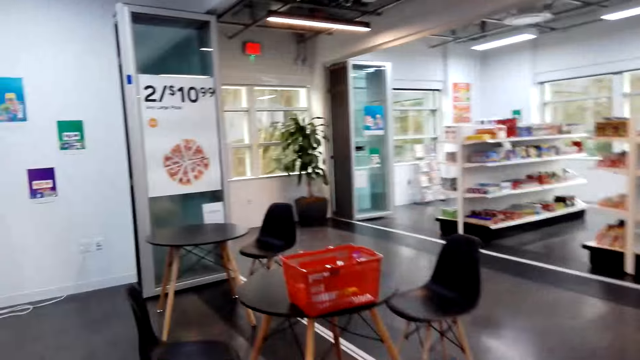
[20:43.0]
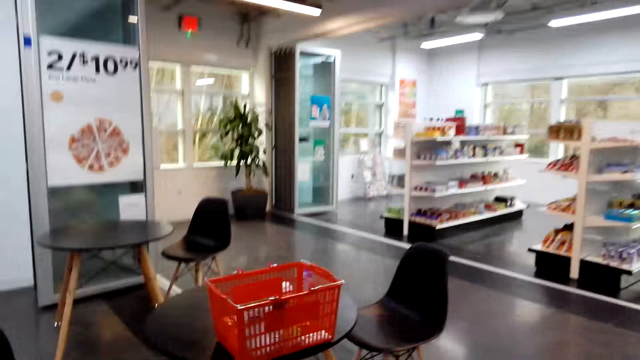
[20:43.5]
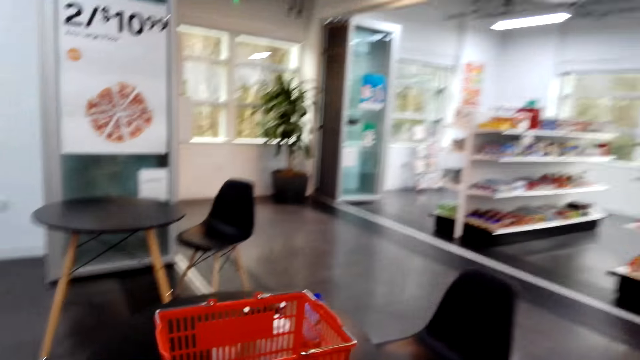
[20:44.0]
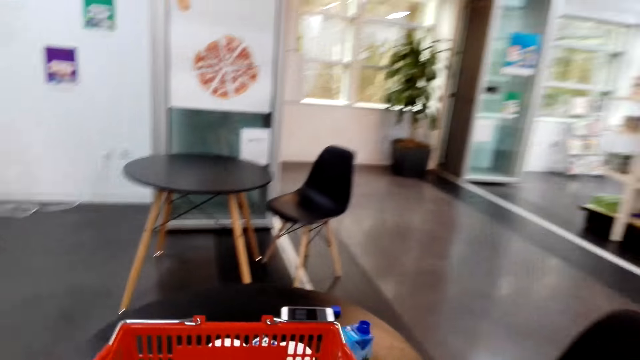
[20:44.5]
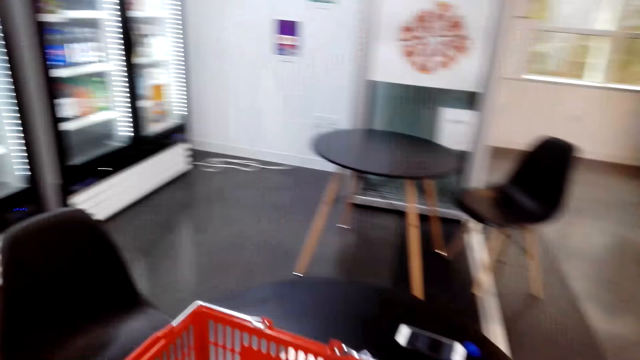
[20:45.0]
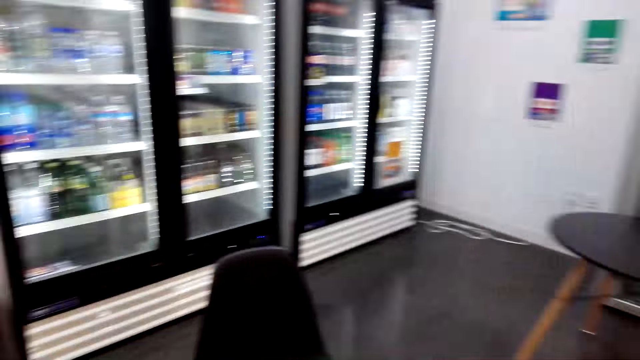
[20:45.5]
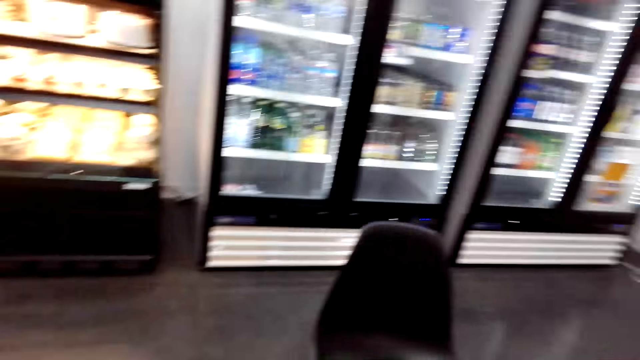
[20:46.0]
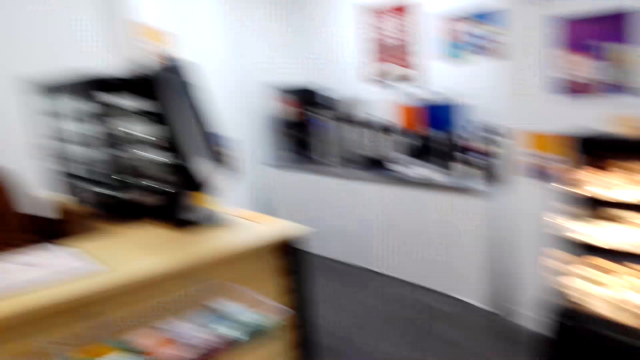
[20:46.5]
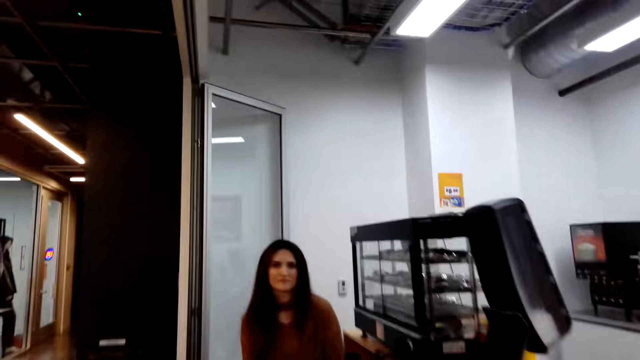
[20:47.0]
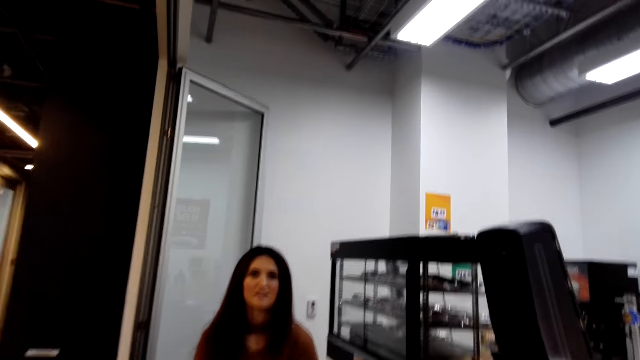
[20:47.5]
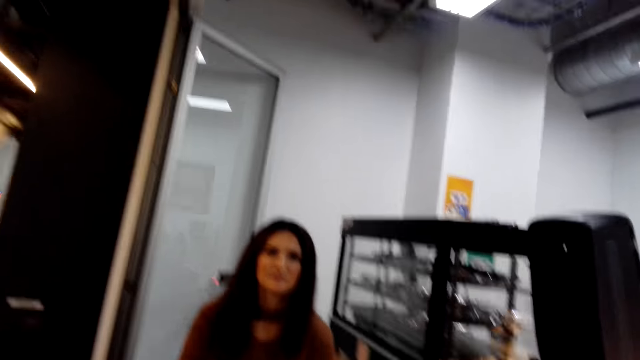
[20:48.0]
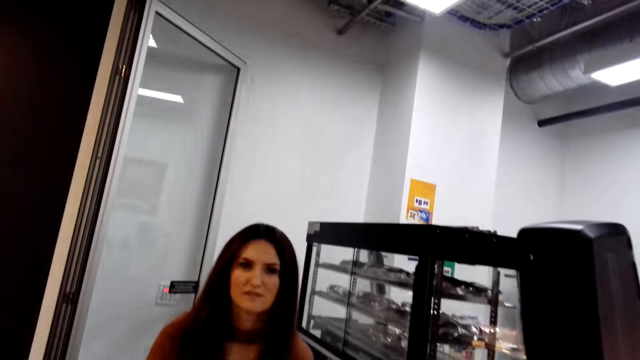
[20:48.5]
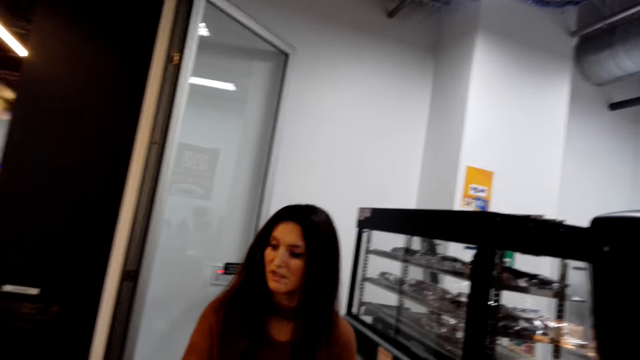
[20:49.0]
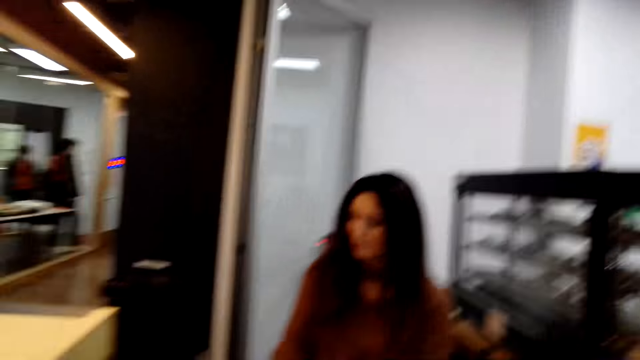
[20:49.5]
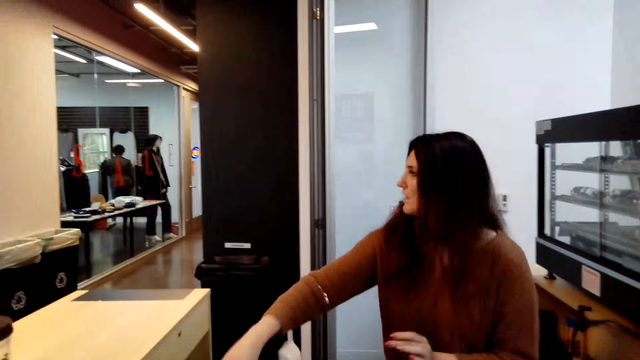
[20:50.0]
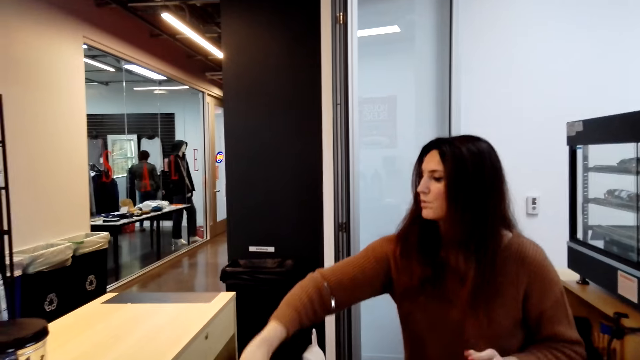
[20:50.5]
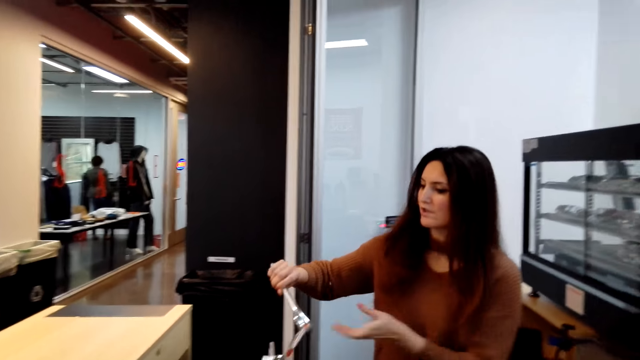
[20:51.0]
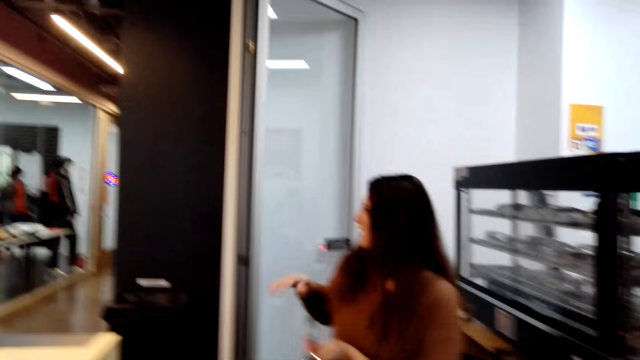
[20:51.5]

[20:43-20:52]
The camera wearer walks towards the cart. They place the hot dog in the tray. They interact with a cashier.

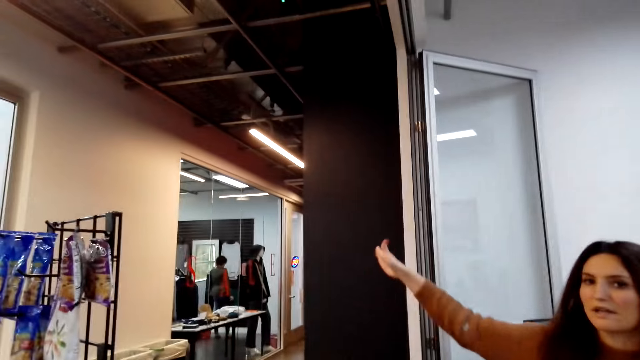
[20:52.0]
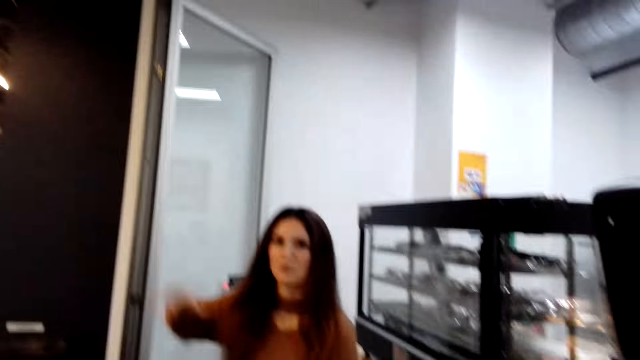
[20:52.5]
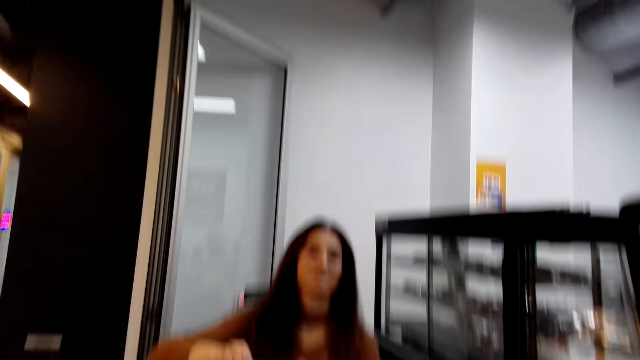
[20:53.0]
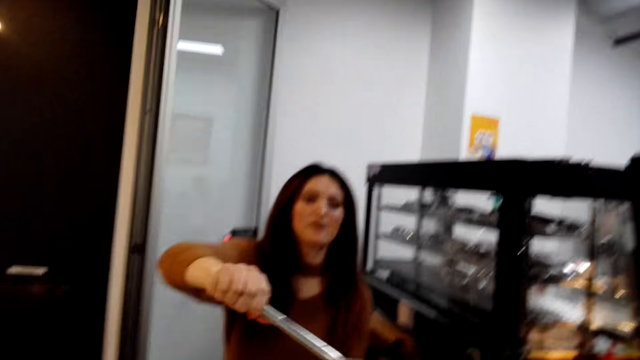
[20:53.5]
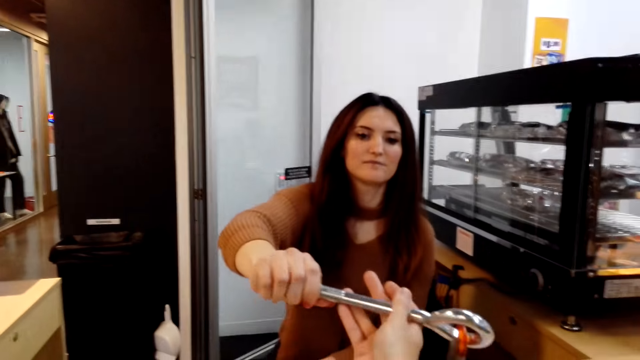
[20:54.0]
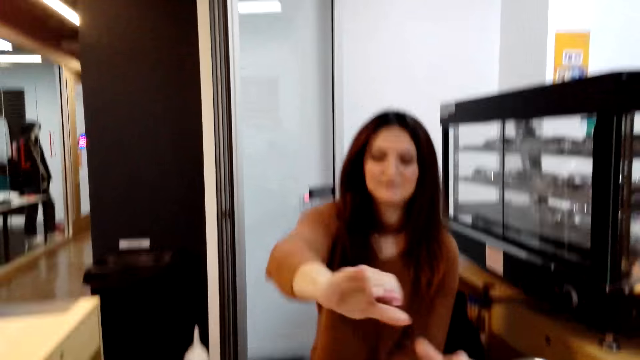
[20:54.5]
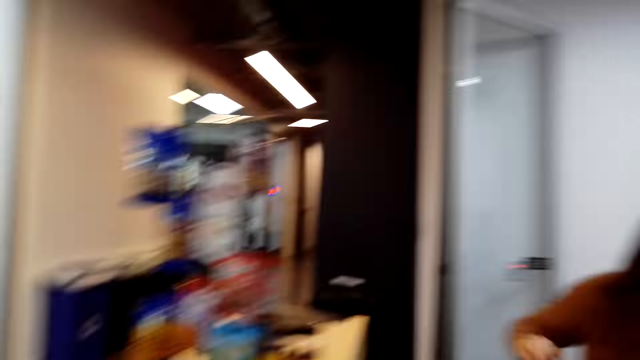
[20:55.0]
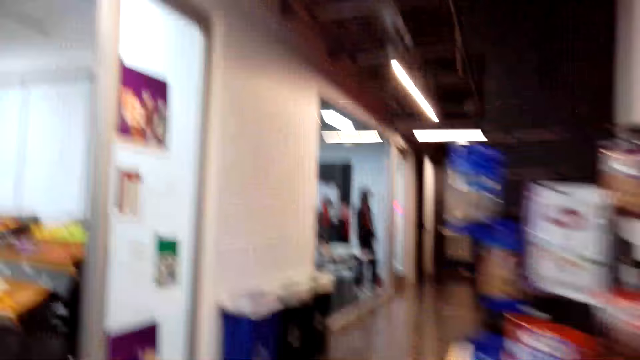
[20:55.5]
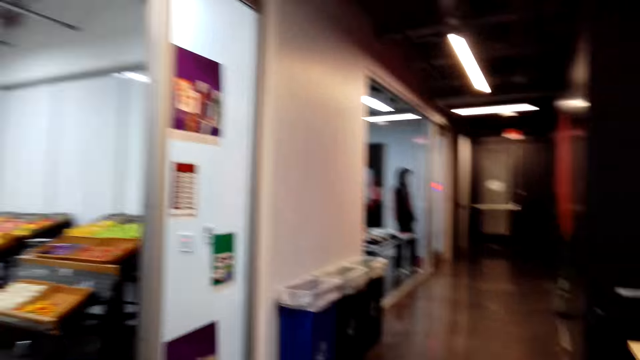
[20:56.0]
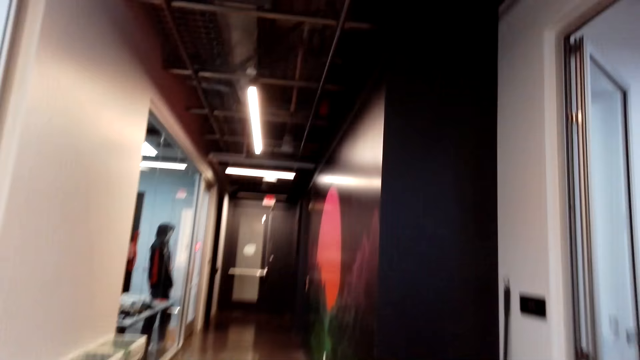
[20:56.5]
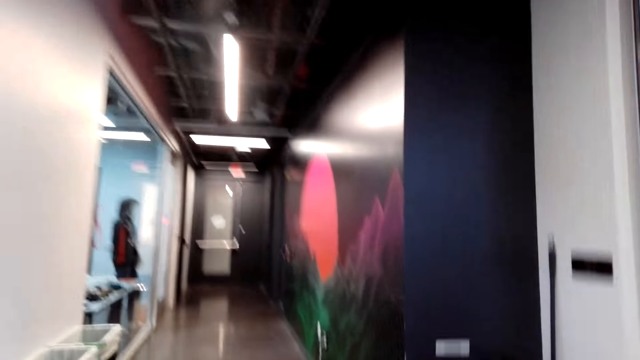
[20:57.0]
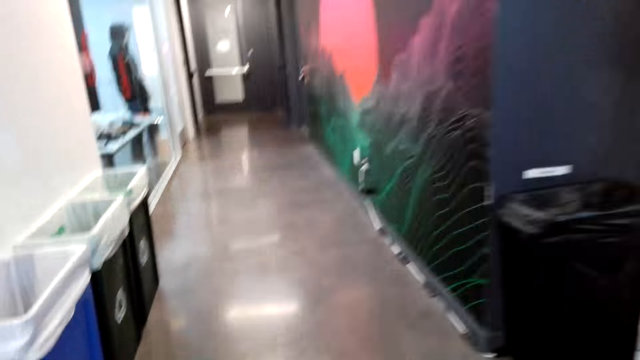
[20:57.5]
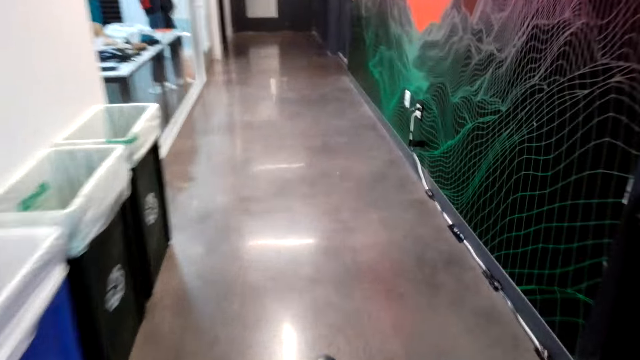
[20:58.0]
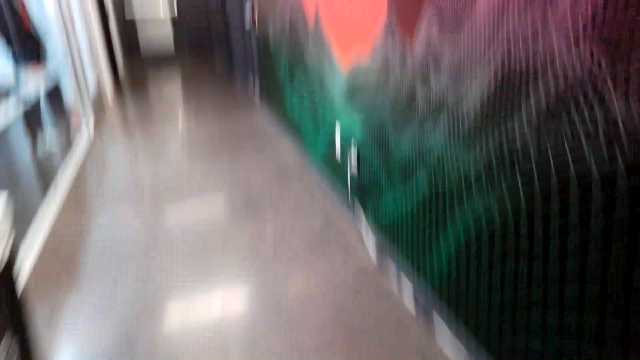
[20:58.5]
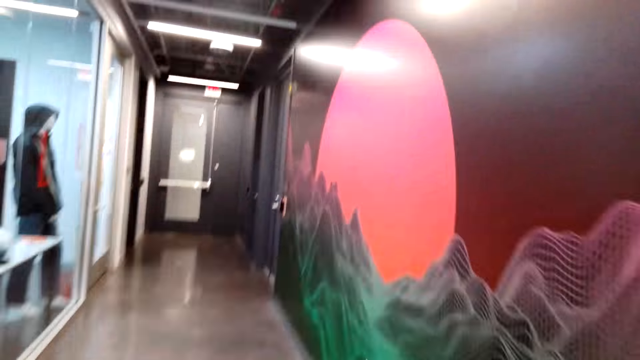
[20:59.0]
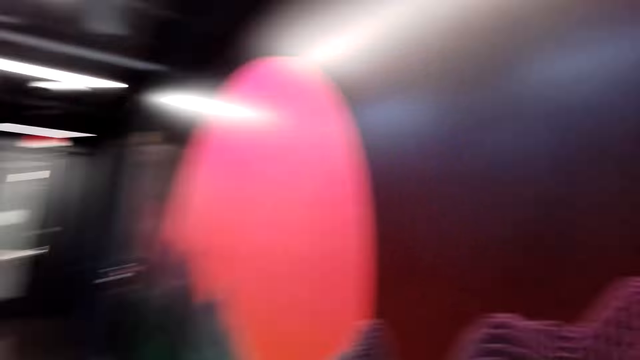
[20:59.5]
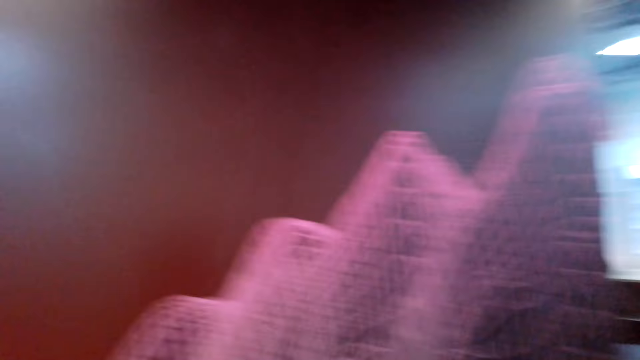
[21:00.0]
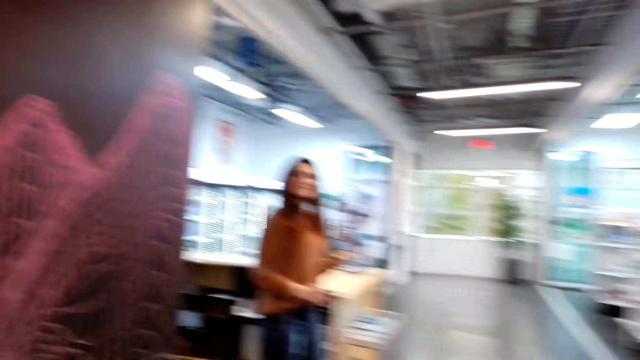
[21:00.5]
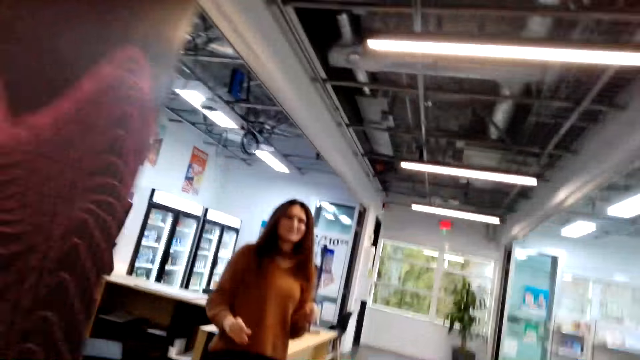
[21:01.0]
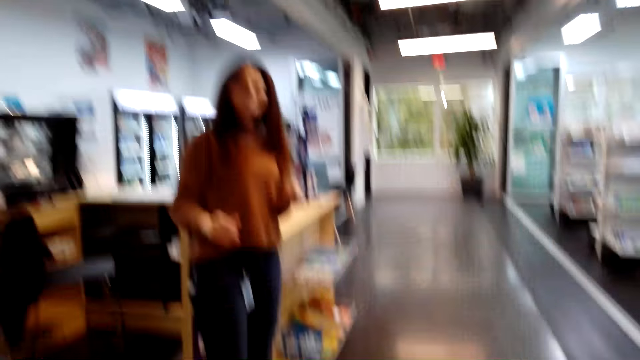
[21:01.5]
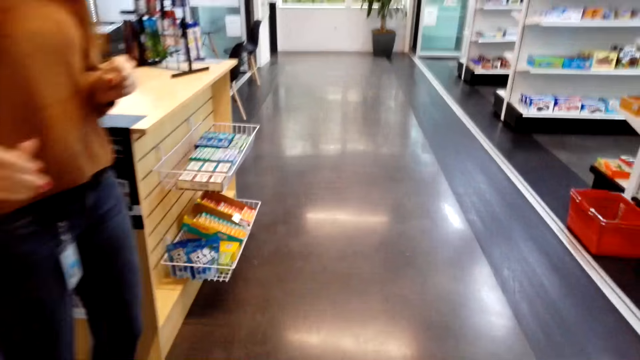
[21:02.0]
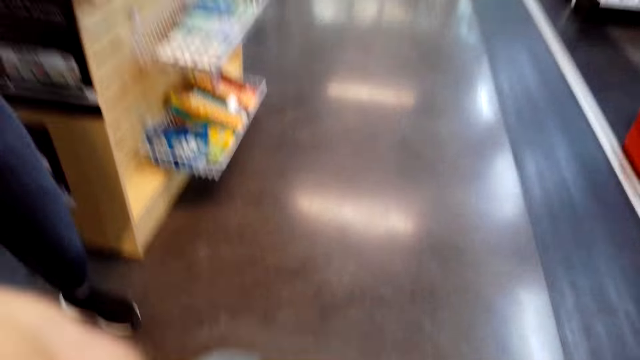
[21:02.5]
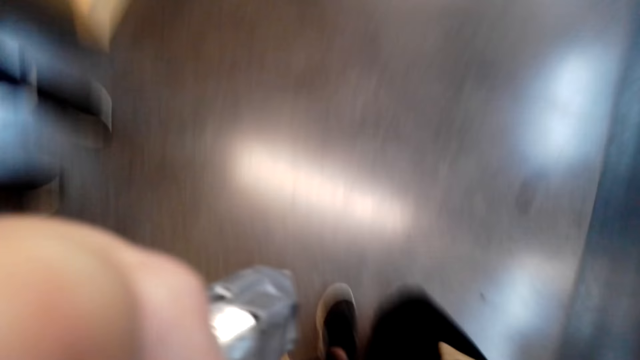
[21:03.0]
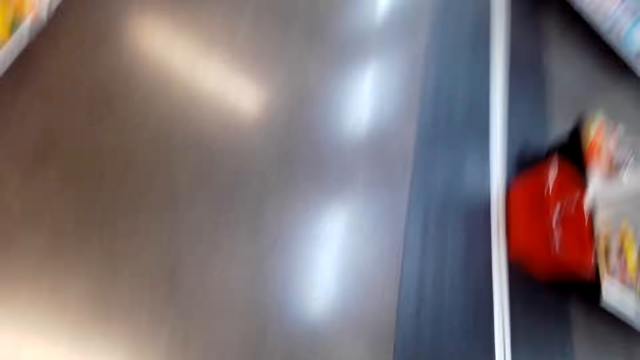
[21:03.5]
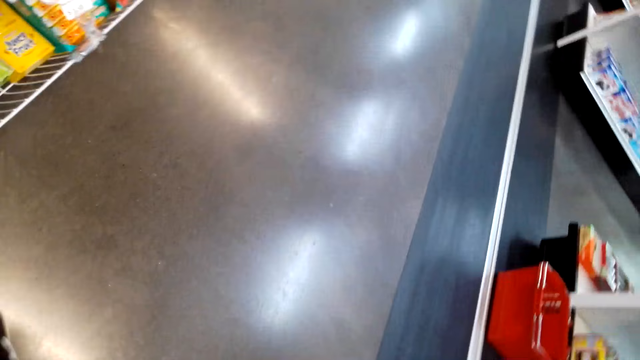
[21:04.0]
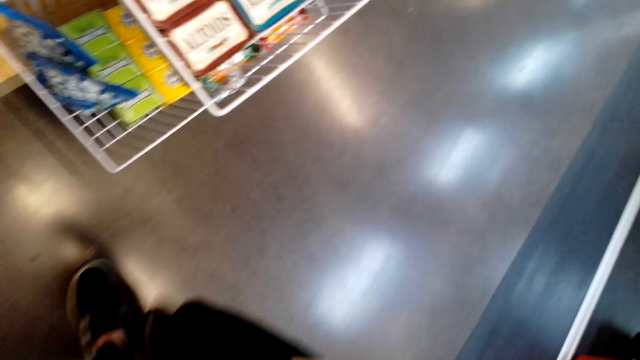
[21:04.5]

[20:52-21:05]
A woman cashier hands keys to the camera wearer. The camera wearer walks in the supermarket. They interact with the cashier.
